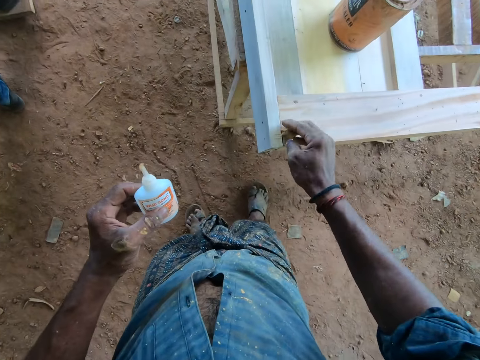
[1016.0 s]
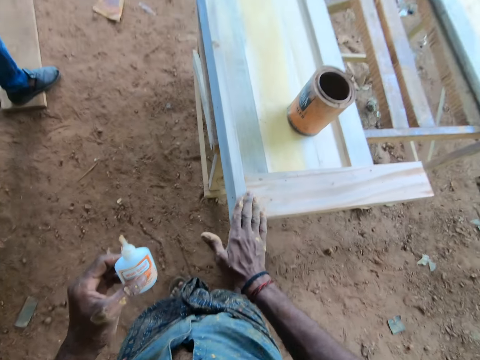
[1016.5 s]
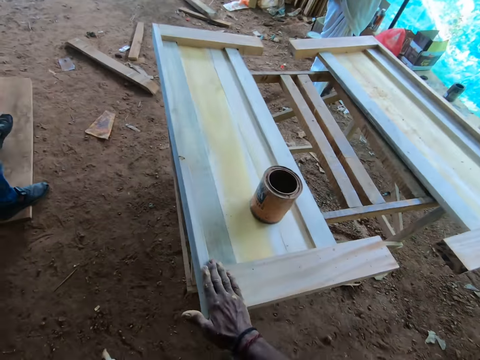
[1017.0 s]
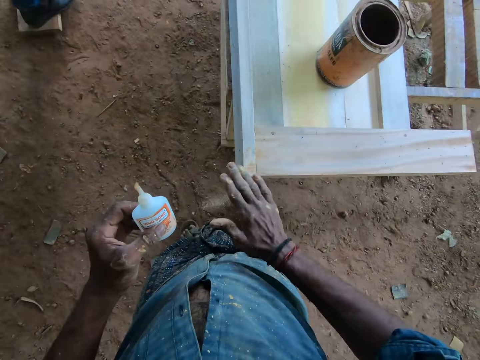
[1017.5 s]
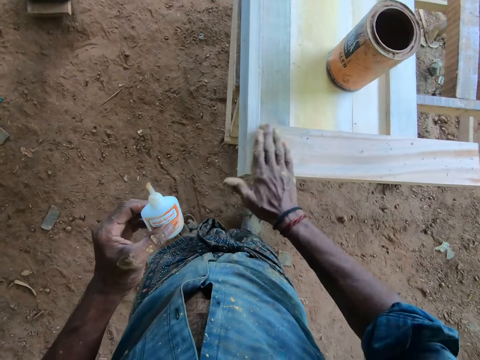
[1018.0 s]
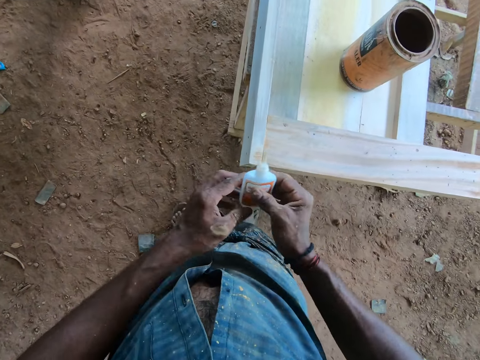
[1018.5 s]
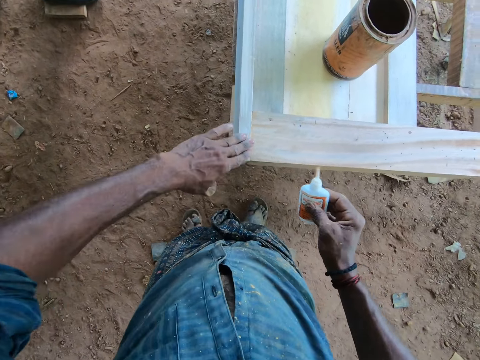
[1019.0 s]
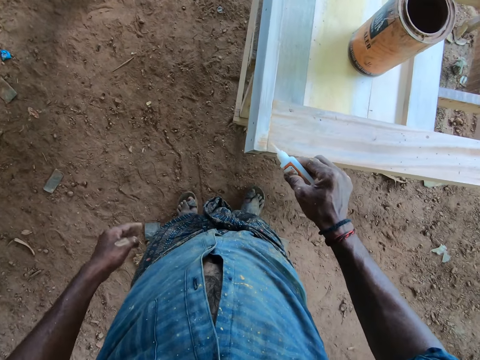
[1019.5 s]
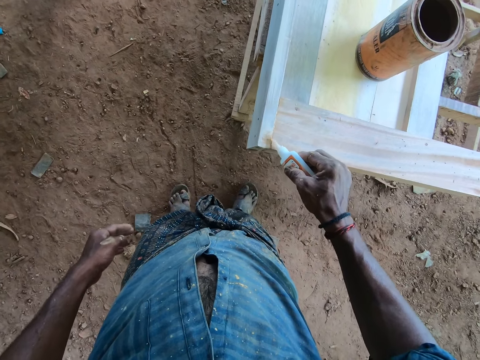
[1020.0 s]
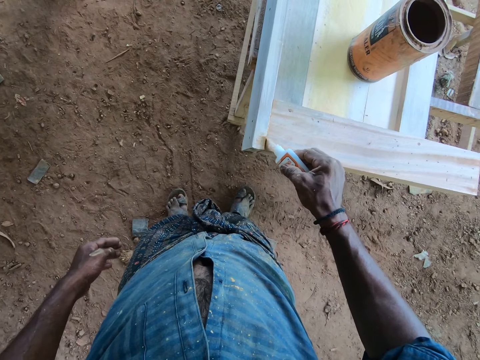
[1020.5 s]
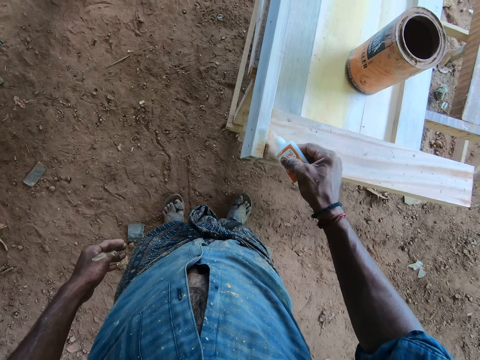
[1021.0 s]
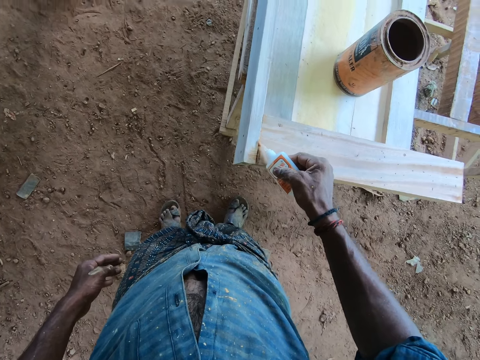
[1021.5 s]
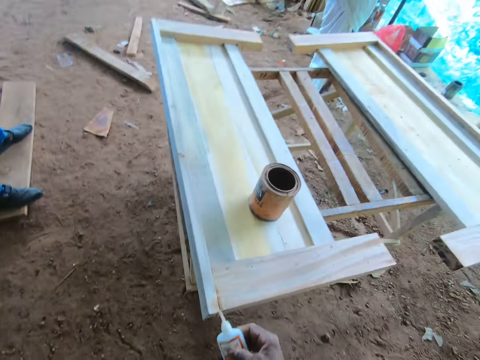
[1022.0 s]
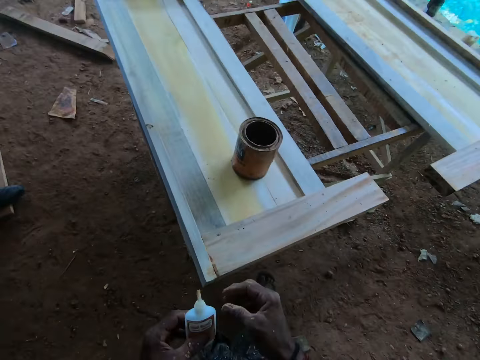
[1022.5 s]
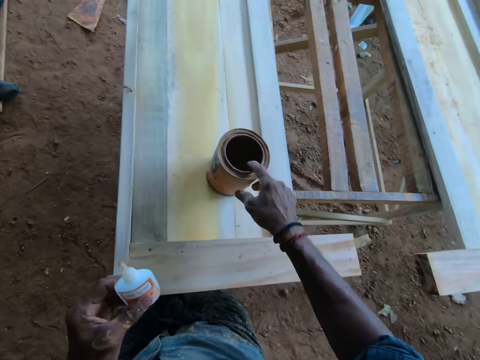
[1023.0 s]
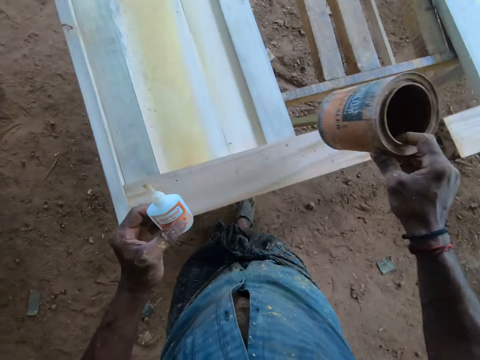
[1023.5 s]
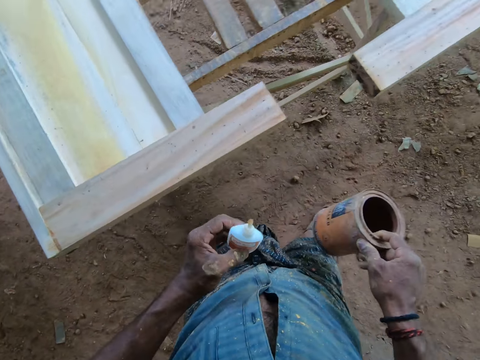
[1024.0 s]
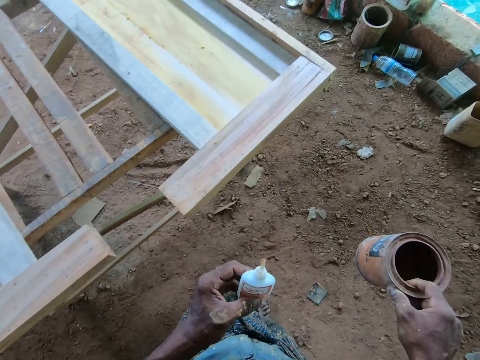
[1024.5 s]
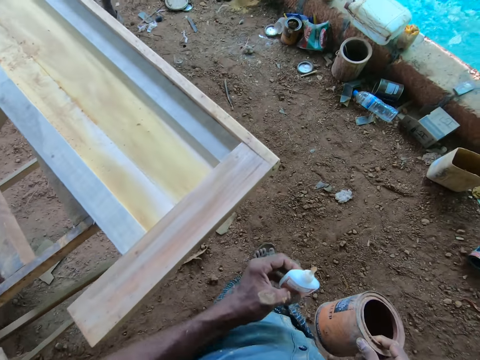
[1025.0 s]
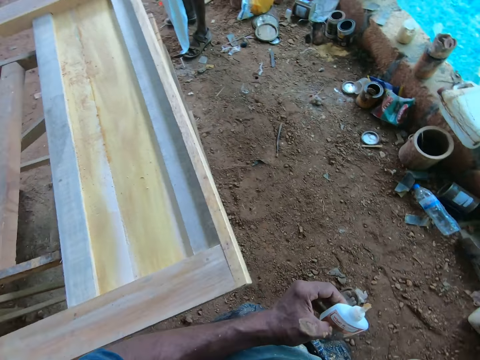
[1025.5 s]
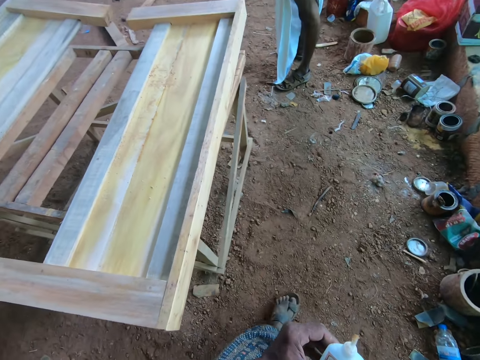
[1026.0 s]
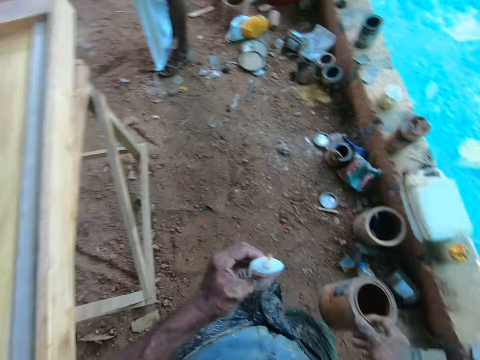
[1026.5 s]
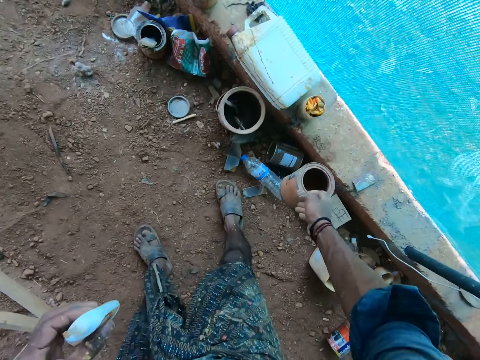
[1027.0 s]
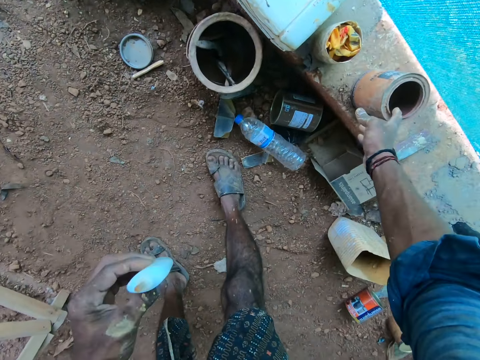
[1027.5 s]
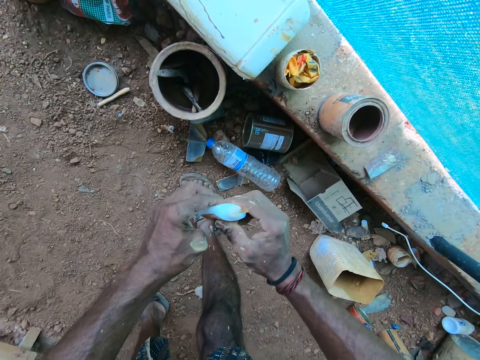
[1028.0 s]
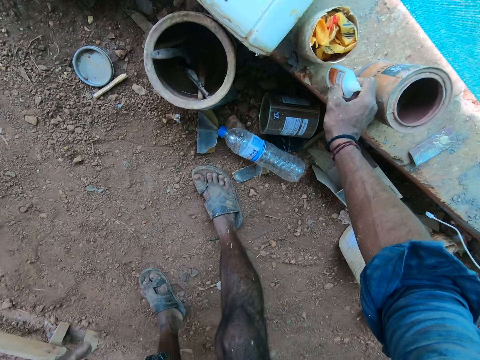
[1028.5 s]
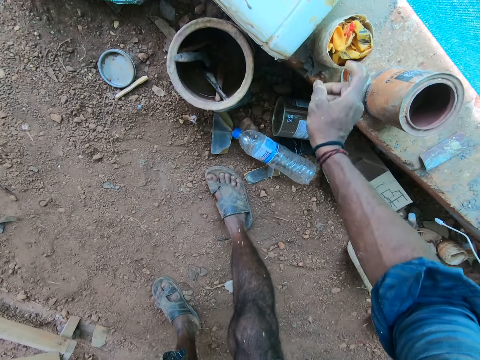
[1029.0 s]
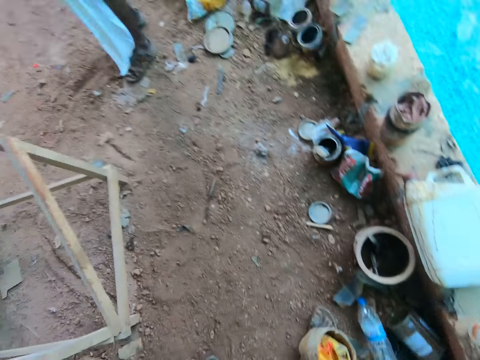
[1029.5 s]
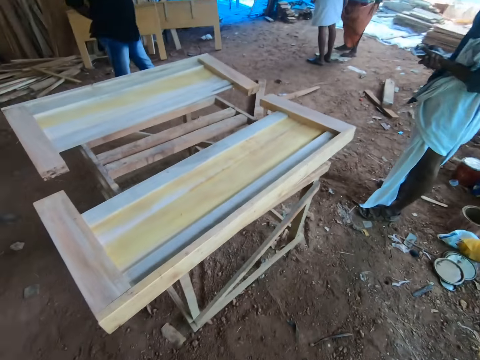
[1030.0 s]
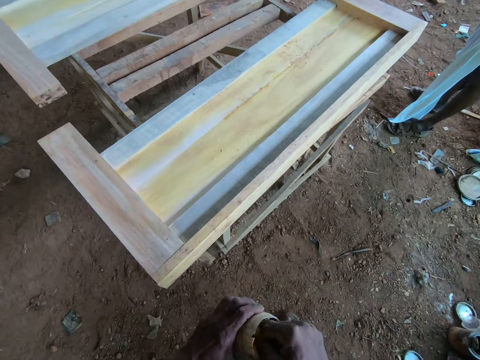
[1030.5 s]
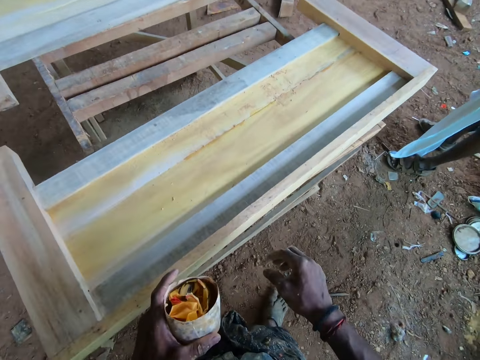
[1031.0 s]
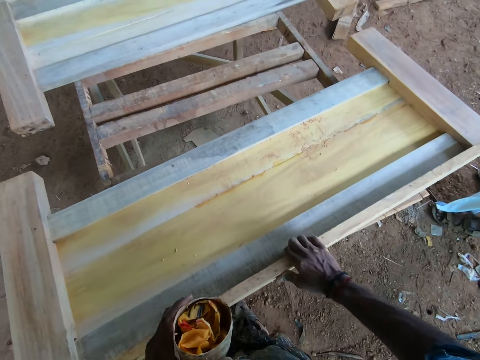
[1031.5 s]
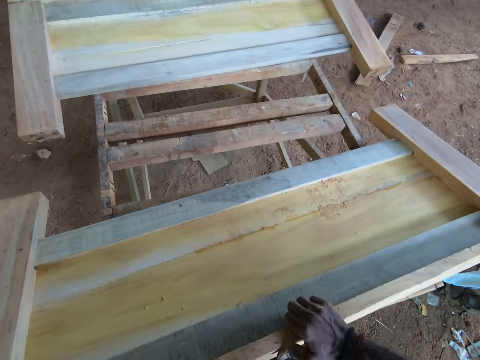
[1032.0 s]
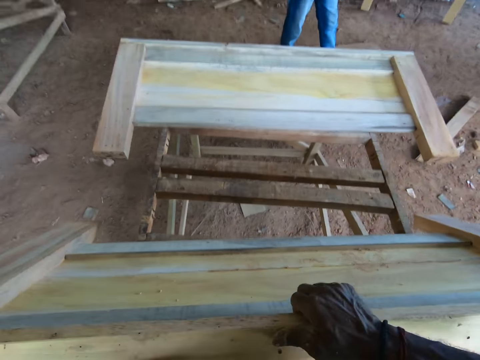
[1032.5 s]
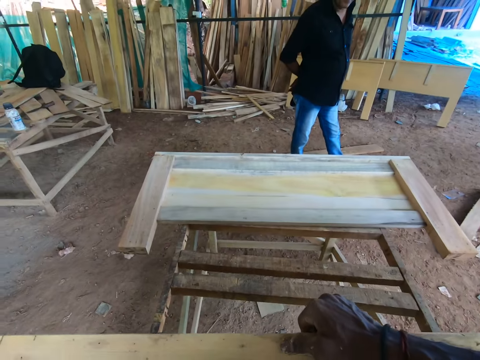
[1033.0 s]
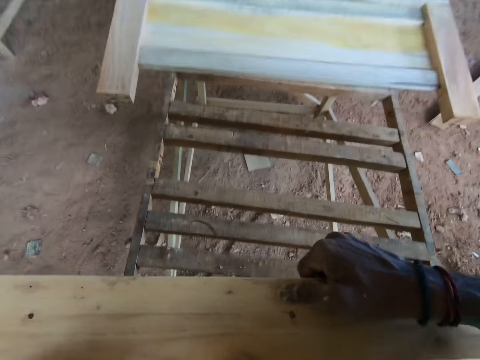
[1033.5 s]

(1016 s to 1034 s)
The camera wearer spreads sawdust on the wood board. They apply wood glue on the wood board. They take a sawdust tin. They walk around. They interact with a person. The camera wearer puts down the sawdust tin. They put down the wood glue. They take a tin. They turn around. They raise a wooden structure. They turn the wood board.

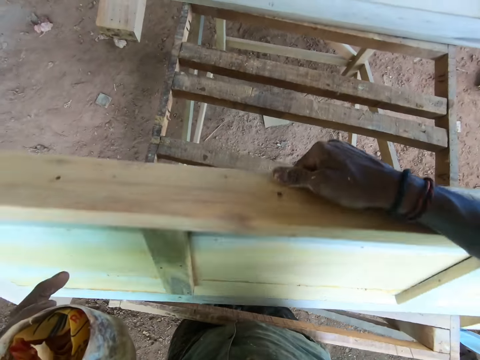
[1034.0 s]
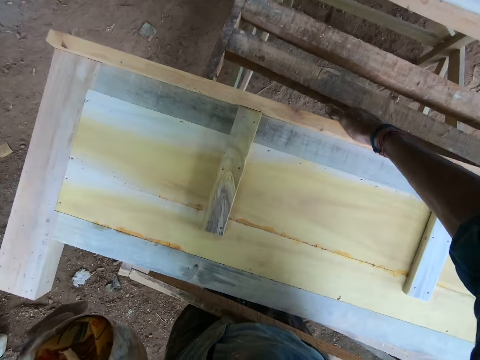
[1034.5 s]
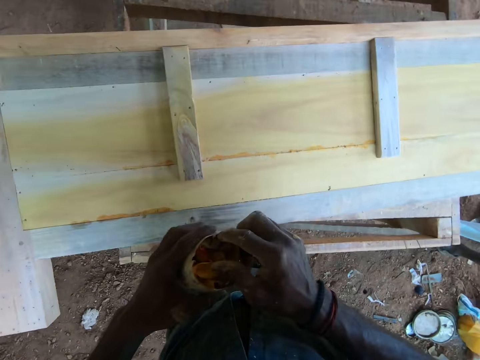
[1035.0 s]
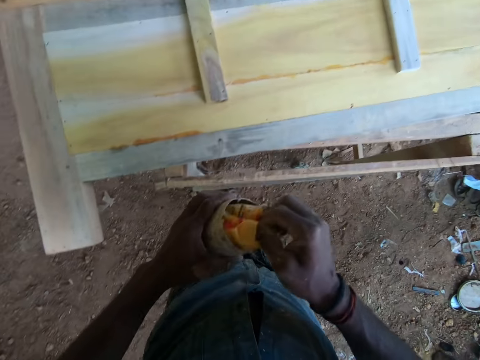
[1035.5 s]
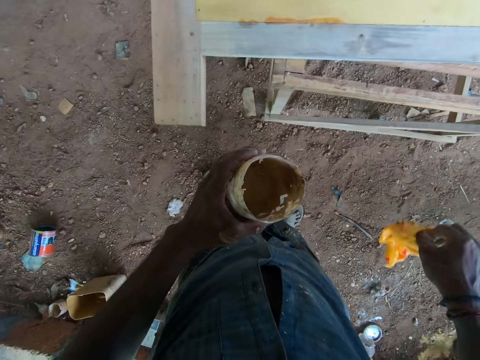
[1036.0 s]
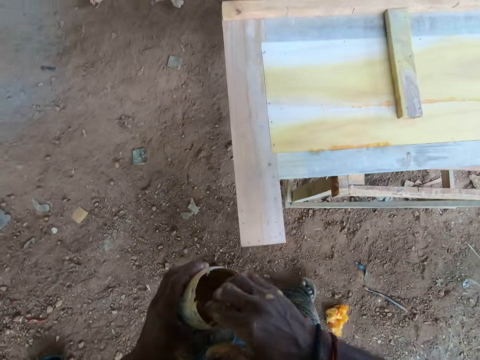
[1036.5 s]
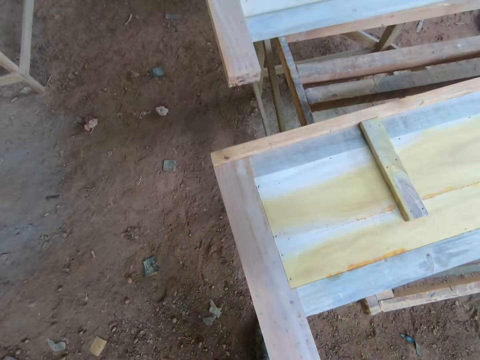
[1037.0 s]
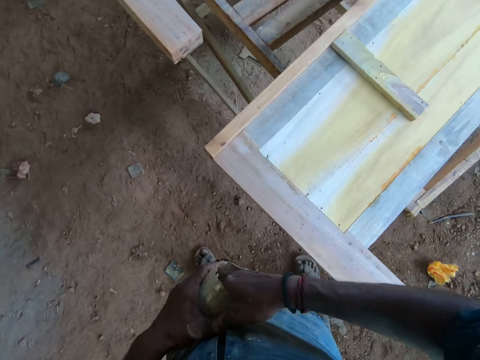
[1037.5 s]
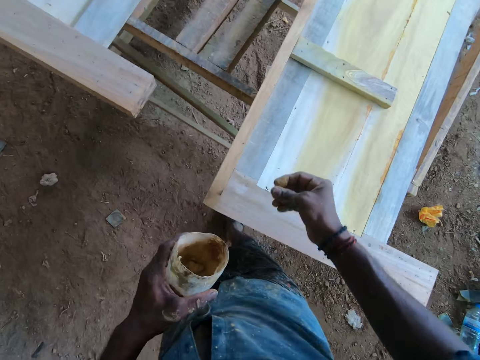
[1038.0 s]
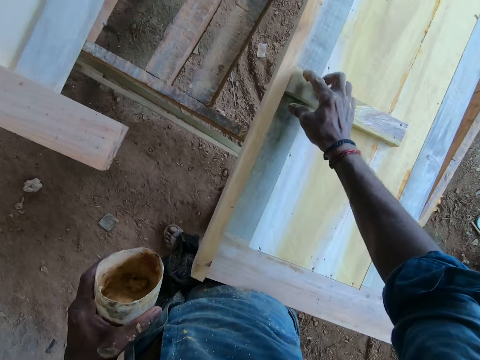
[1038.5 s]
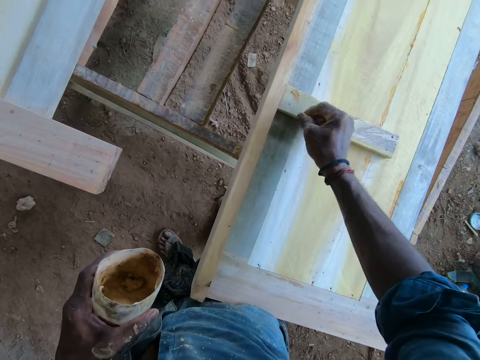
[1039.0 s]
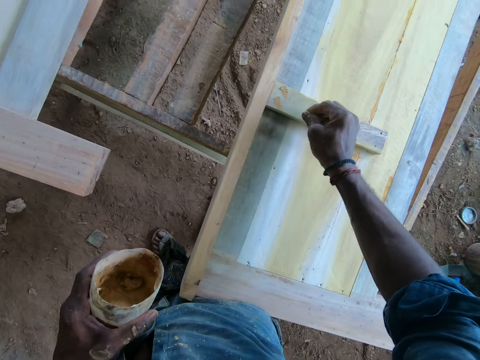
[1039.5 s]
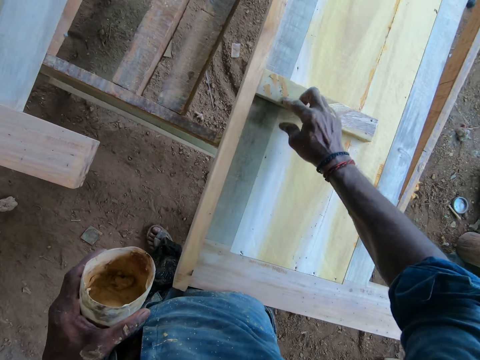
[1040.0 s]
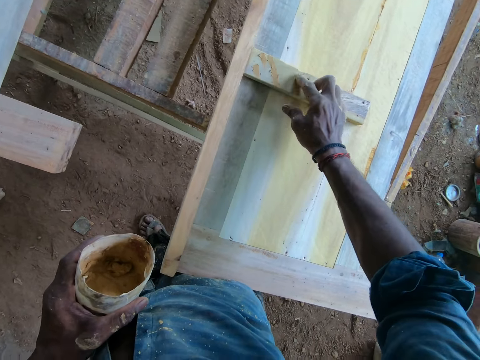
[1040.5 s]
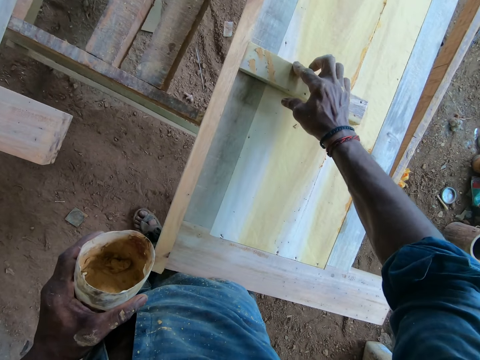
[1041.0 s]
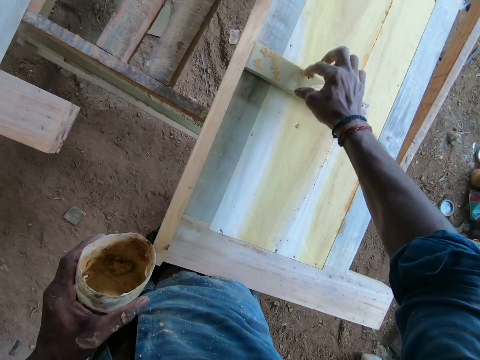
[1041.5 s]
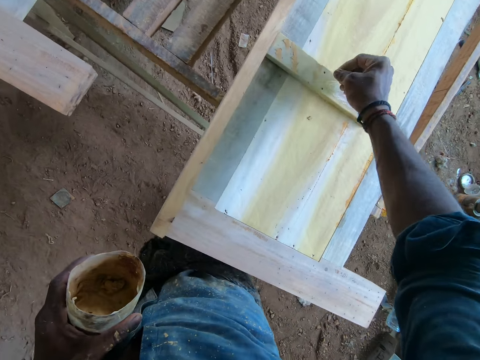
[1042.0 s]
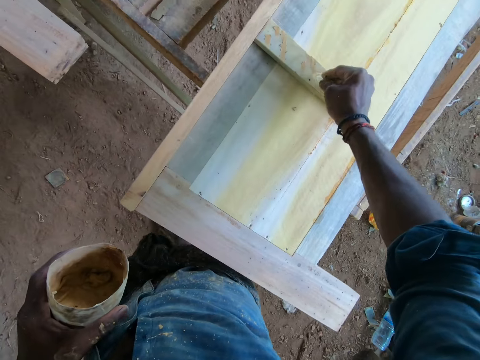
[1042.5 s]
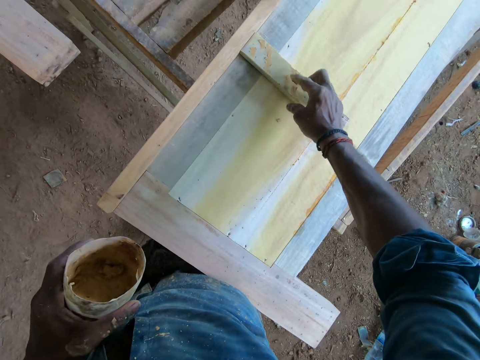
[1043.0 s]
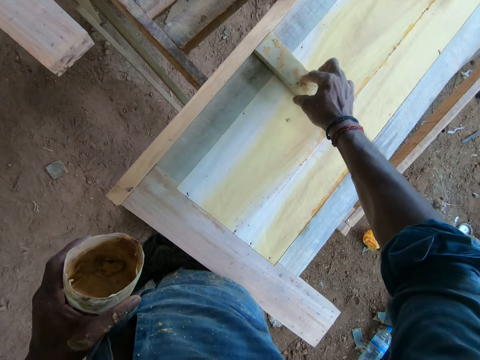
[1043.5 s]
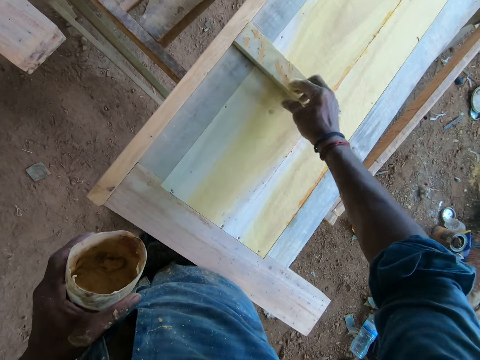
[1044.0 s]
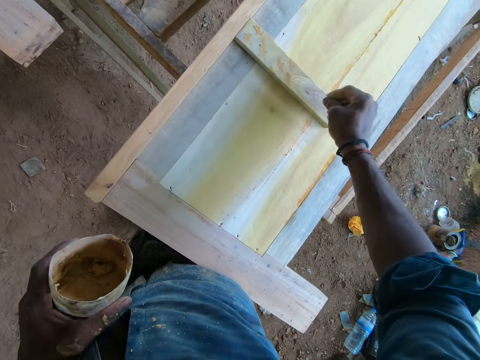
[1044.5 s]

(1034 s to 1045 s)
The camera wearer puts down a wooden structure. He removes a paper from the tin. He drops the paper on the floor. He scoops paste wax wood finish. He applies the paste wax wood finish on the wood board.
